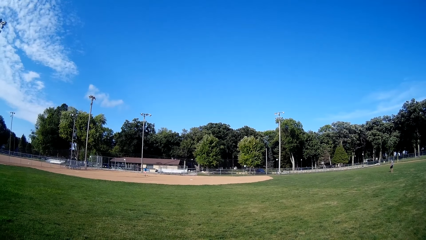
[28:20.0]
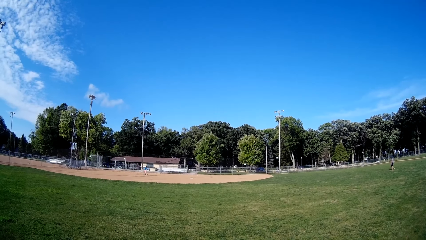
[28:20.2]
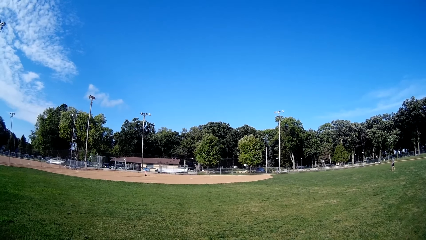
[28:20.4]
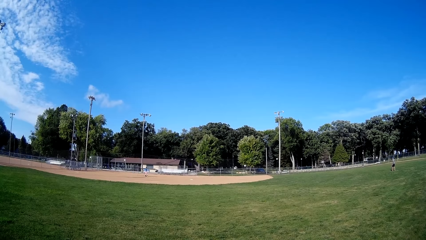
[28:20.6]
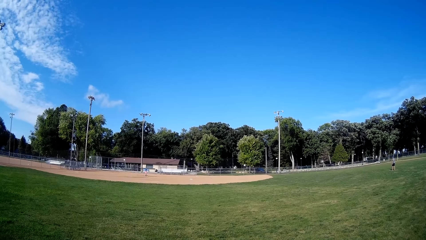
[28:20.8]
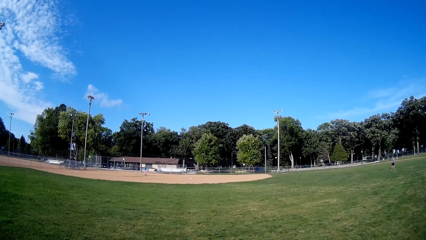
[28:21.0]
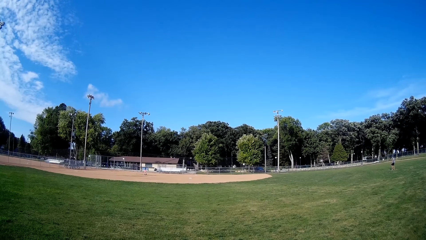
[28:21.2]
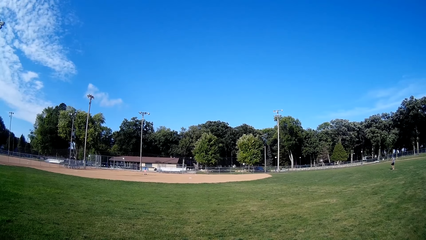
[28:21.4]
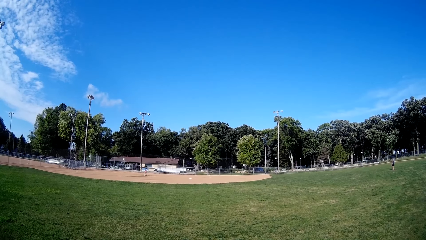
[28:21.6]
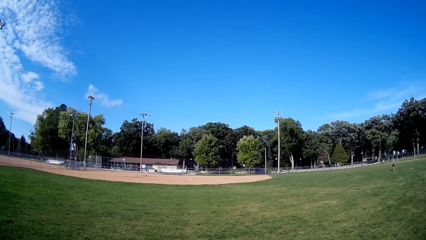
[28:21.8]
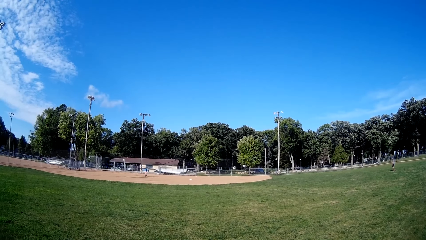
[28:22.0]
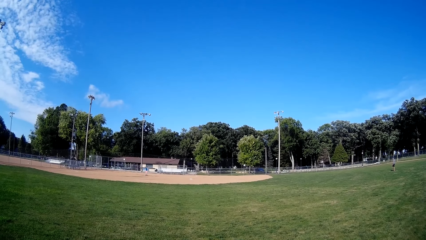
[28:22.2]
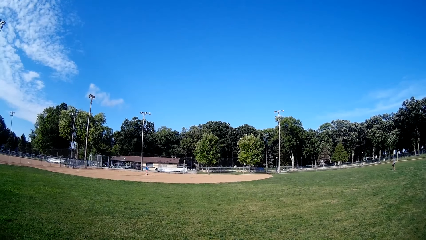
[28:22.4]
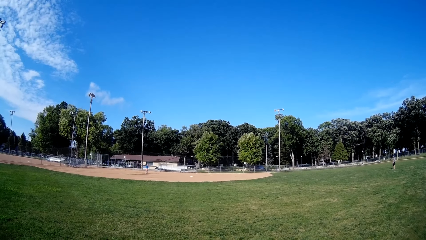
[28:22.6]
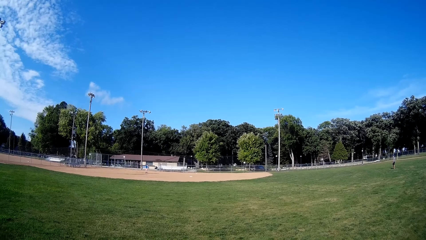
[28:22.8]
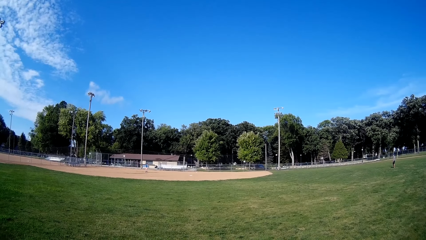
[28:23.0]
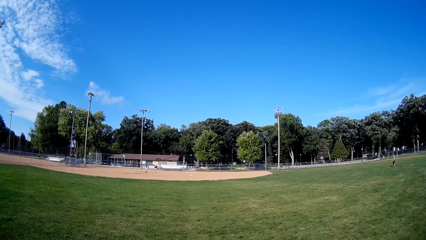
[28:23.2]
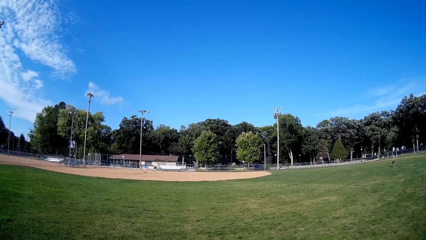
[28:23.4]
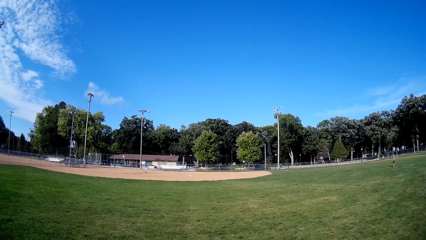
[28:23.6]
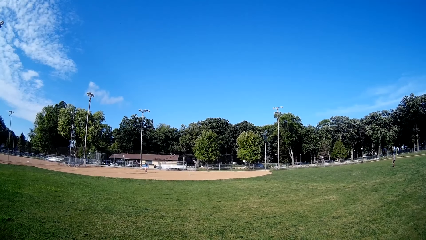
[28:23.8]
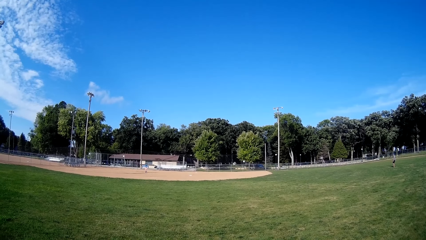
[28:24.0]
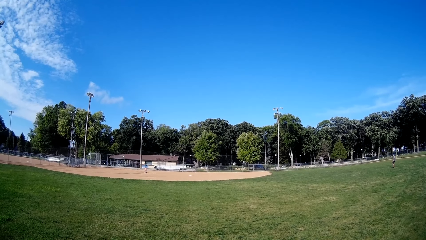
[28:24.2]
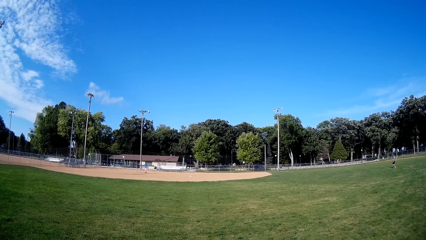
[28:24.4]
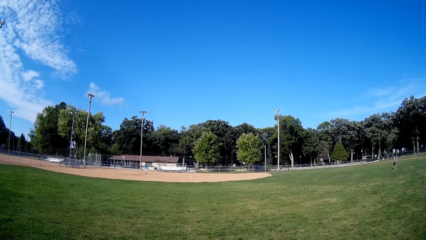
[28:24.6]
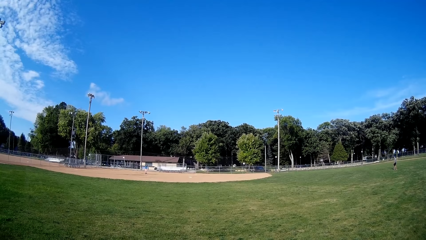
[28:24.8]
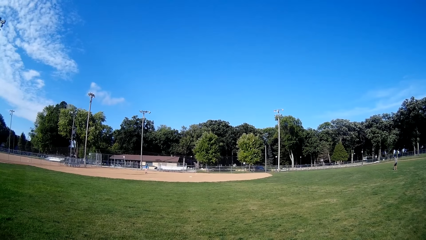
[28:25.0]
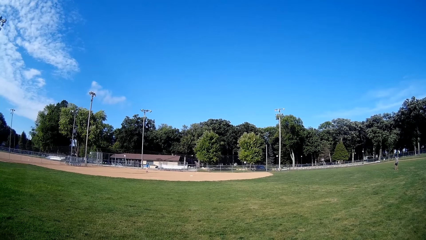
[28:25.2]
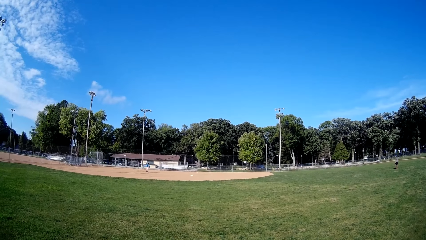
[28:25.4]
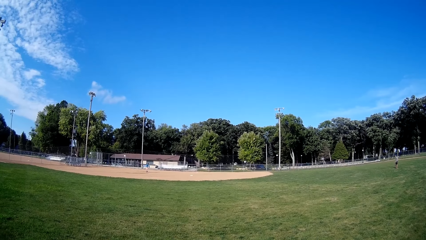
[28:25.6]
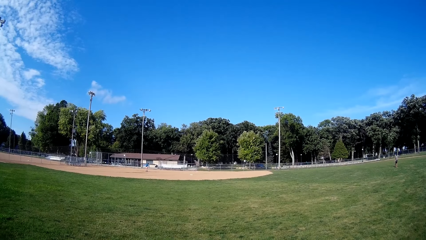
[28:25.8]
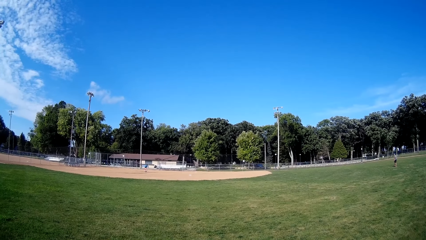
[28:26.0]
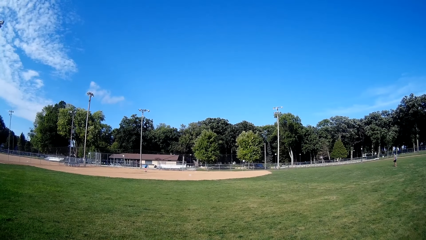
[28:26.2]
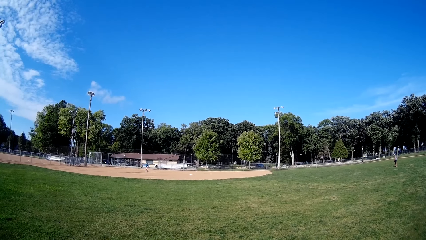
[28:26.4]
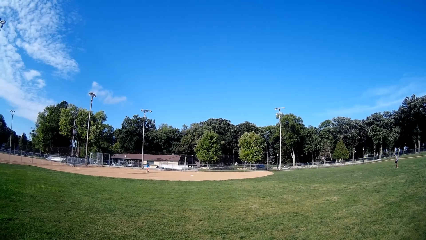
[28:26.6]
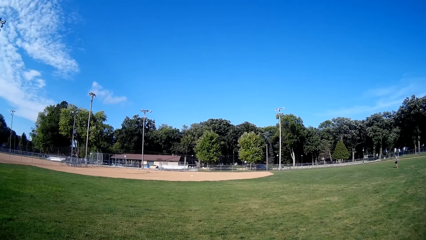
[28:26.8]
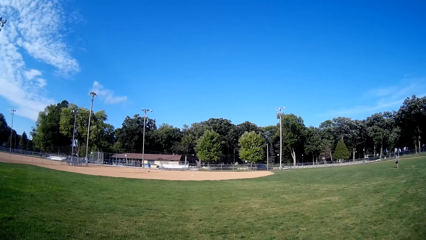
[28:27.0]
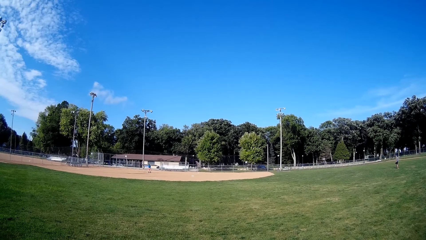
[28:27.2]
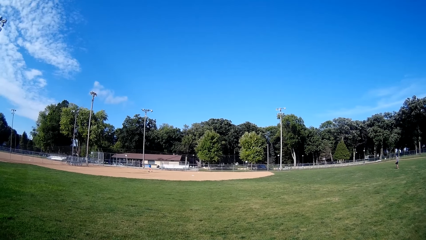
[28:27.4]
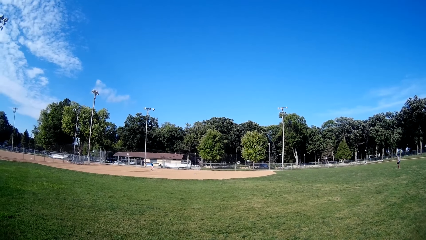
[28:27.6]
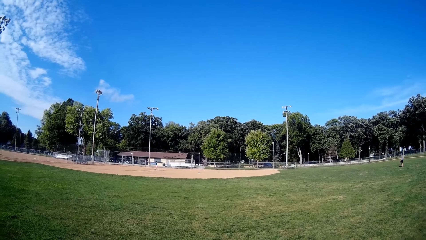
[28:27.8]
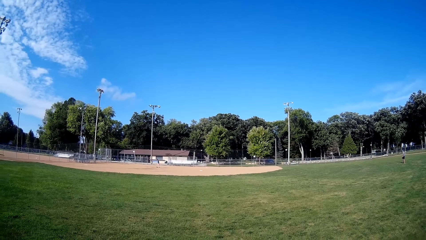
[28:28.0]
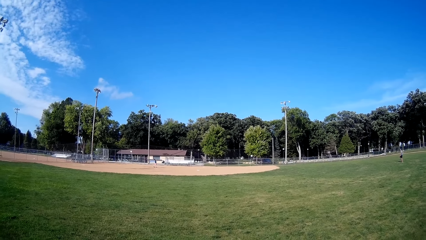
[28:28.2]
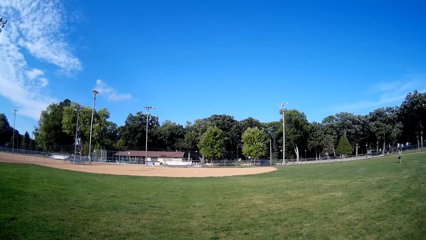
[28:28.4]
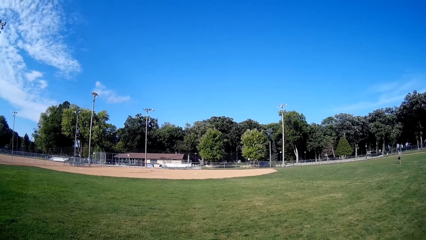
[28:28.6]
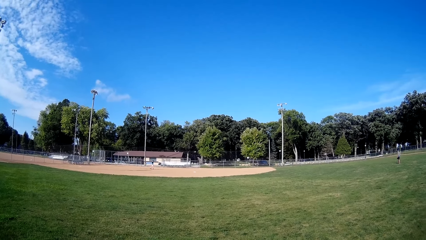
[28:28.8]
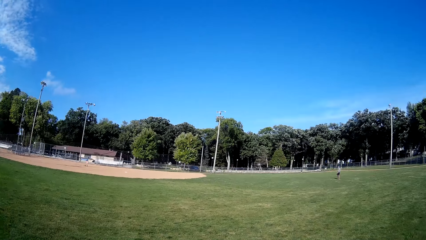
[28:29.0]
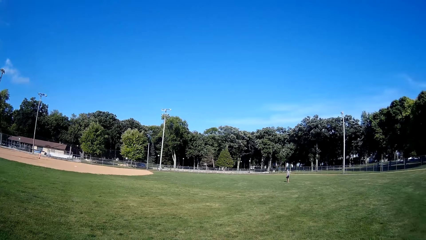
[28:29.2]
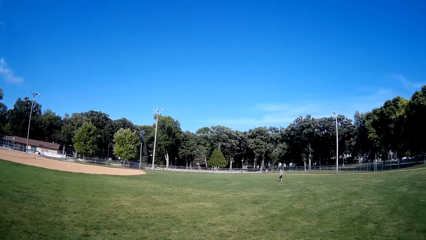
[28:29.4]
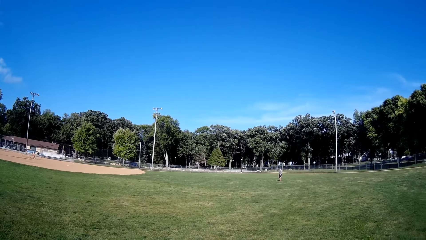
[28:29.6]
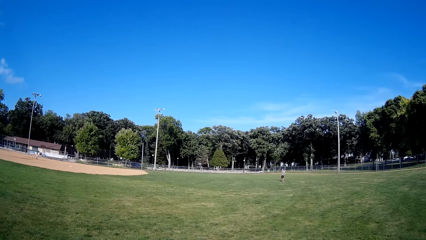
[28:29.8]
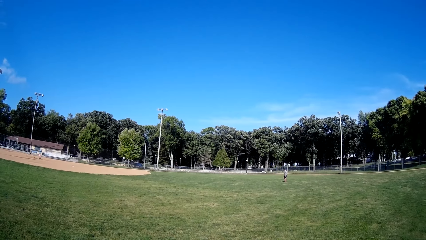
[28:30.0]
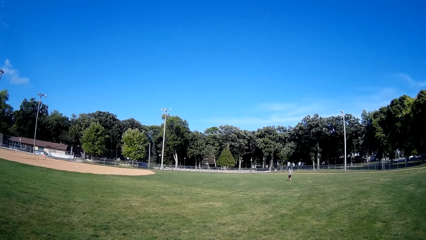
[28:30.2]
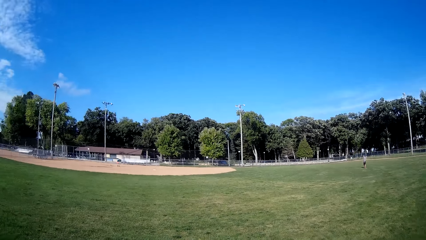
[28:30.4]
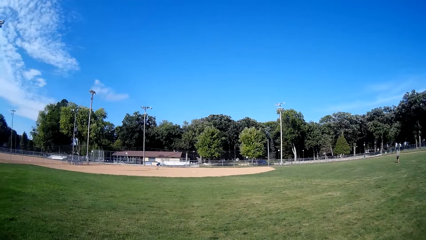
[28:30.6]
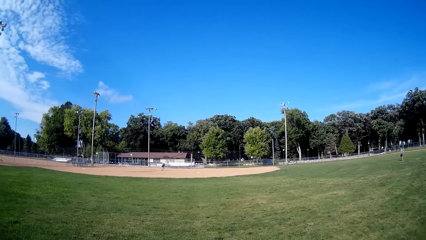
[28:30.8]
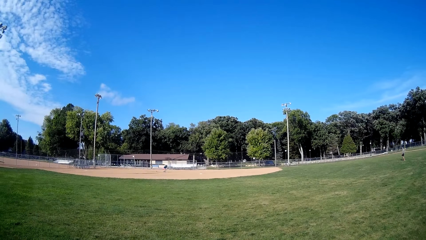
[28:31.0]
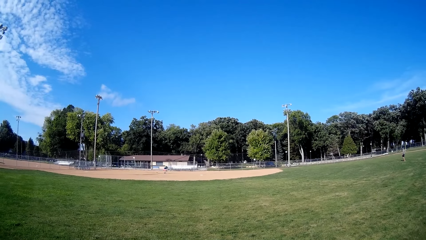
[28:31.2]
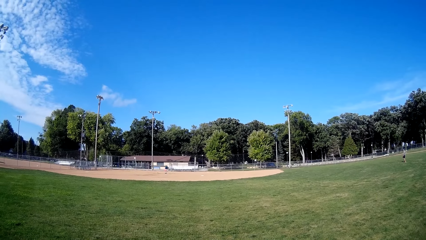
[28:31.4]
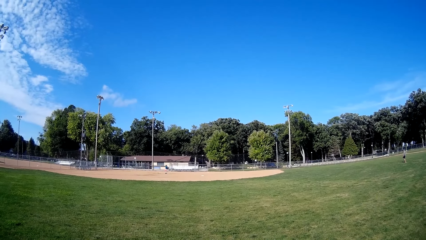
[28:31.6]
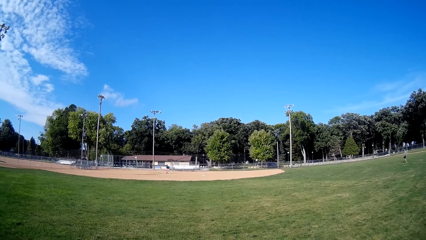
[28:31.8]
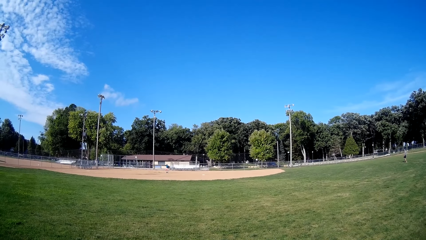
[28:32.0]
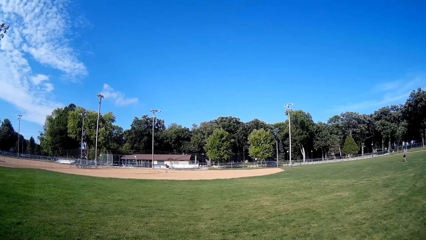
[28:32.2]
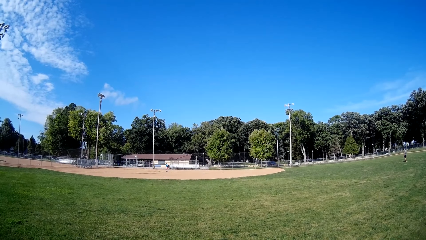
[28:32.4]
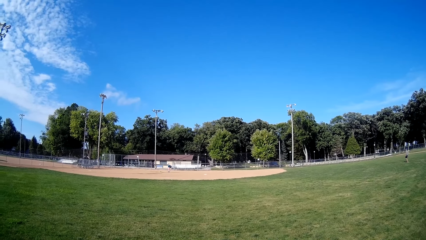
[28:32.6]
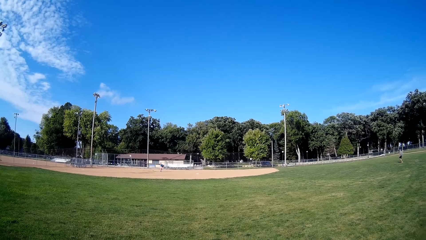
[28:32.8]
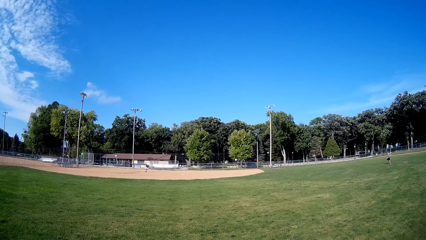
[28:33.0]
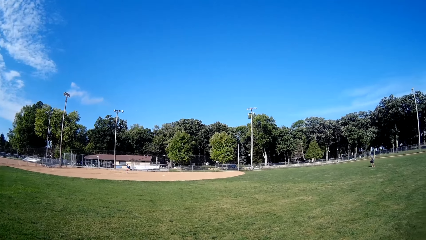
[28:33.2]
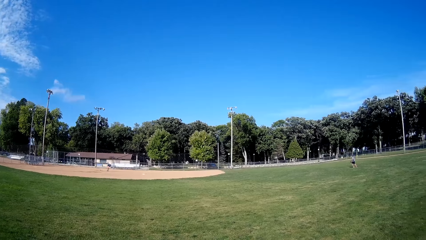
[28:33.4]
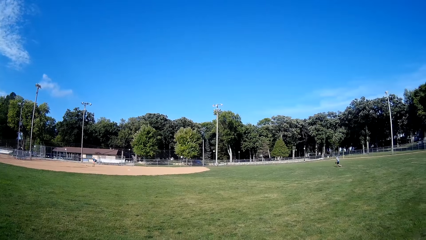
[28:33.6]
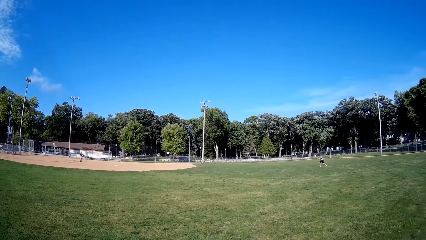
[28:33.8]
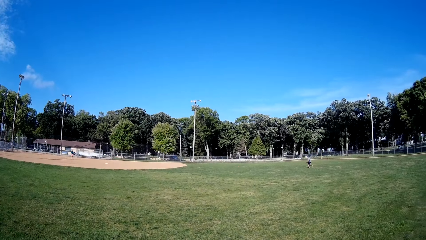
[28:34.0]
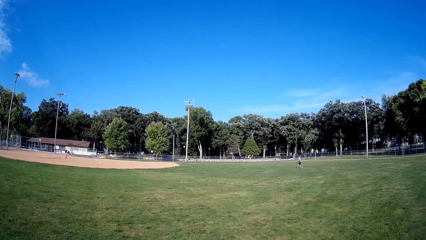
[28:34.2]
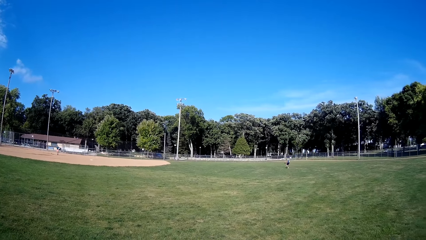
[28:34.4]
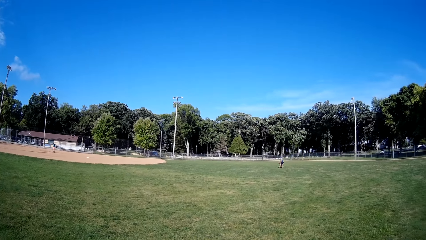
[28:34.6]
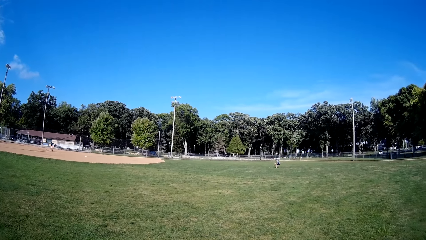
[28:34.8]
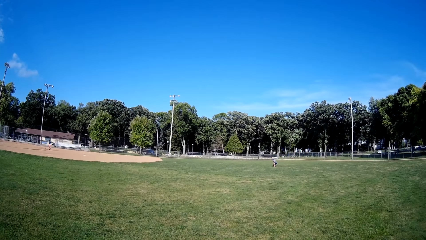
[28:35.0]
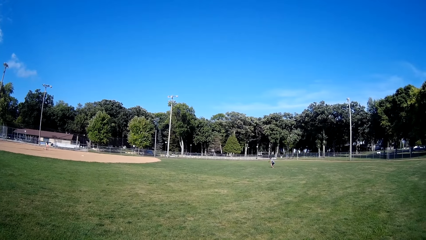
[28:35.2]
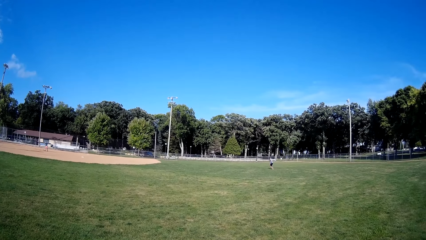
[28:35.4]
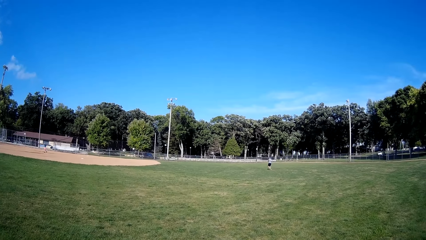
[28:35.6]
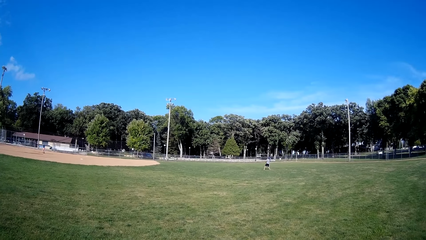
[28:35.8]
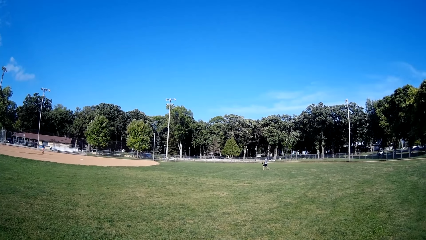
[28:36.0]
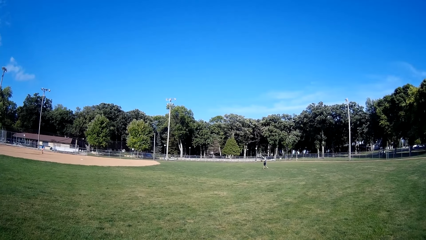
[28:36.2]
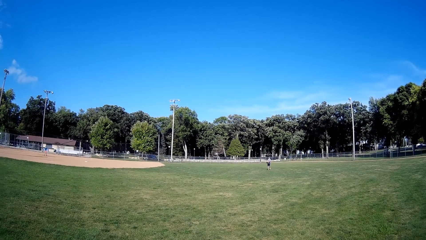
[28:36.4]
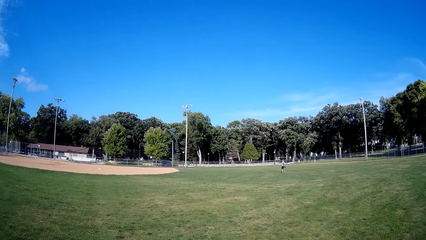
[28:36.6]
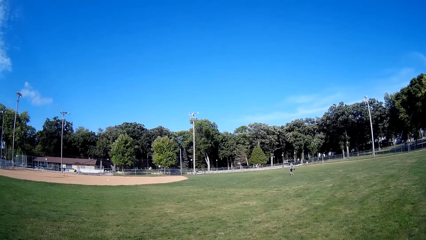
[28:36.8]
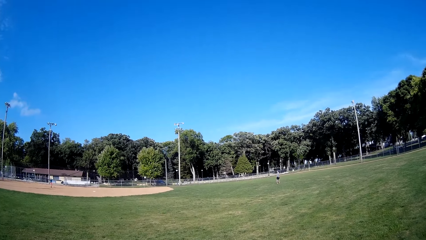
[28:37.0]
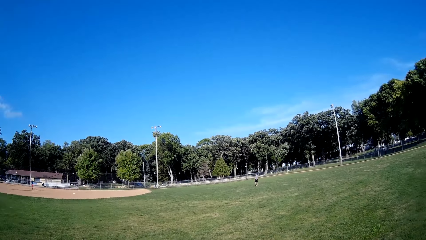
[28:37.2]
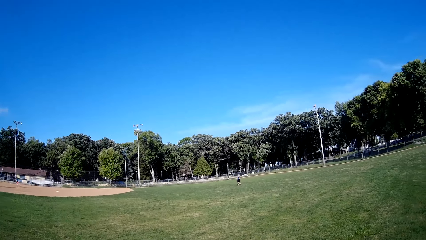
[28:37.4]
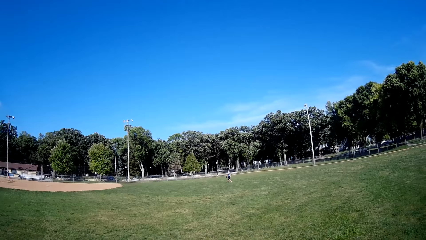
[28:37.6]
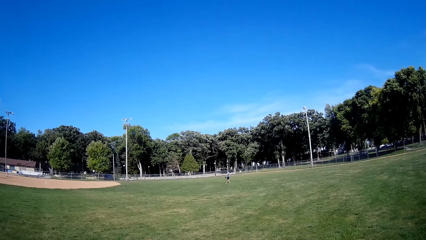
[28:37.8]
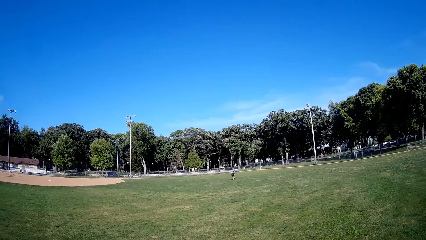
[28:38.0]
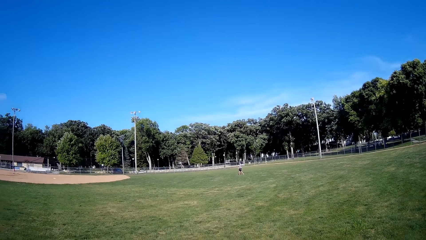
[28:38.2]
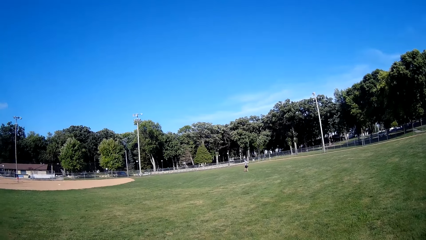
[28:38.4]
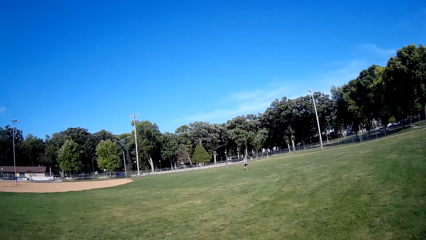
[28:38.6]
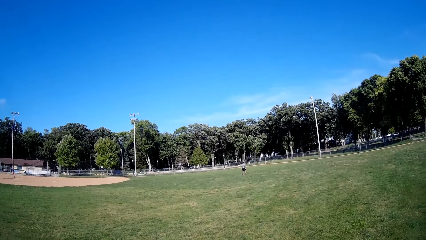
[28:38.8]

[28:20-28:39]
A man walks on the field, throws the ball in the air and swings the bat. The man picks up the ball, throws the ball in the air and hits the ball with the bat. Another man runs towards the ball, catches the ball and throws the ball towards the first man.
